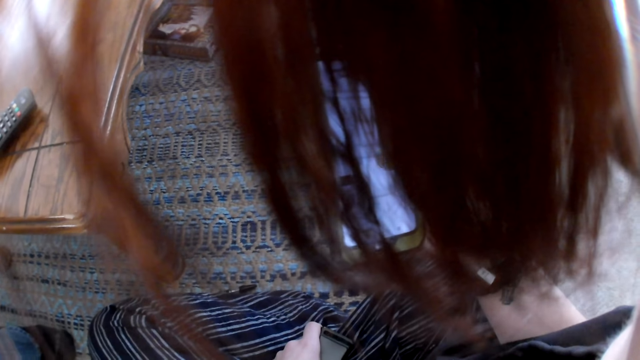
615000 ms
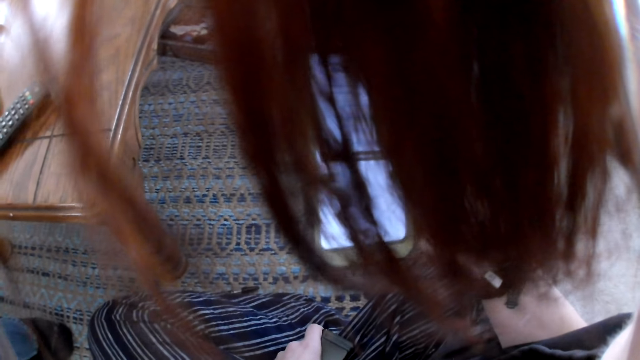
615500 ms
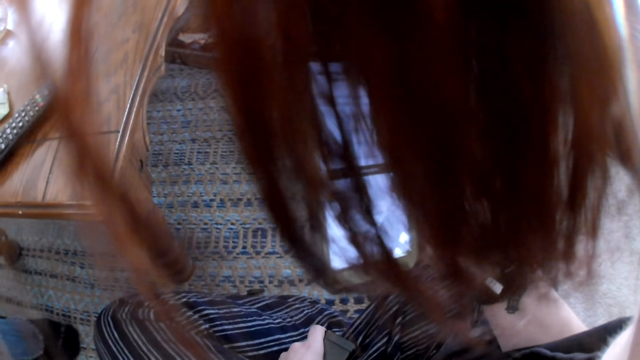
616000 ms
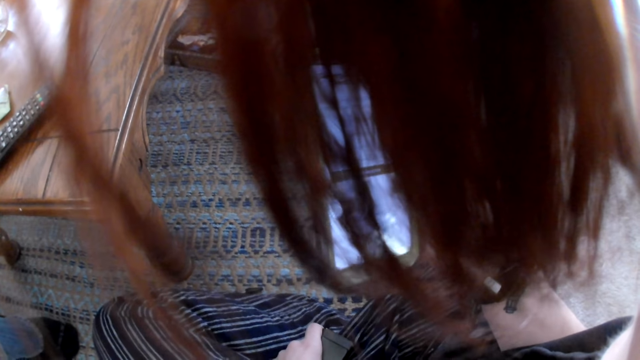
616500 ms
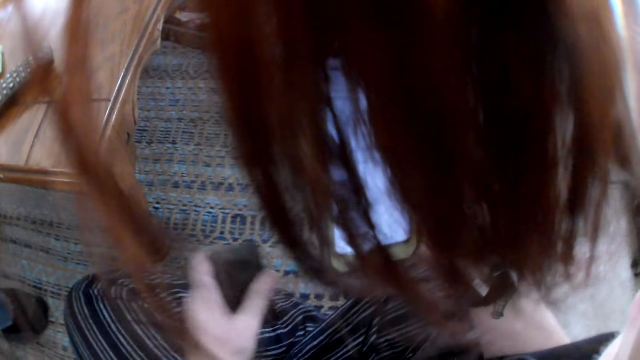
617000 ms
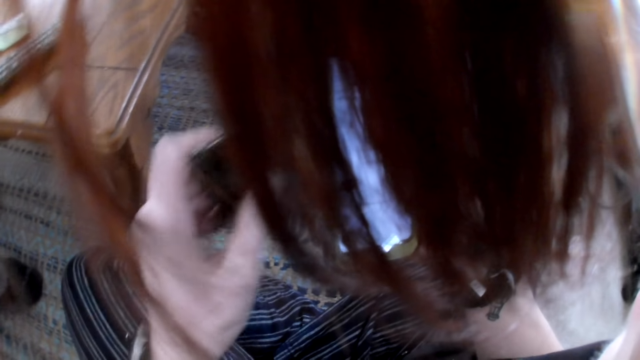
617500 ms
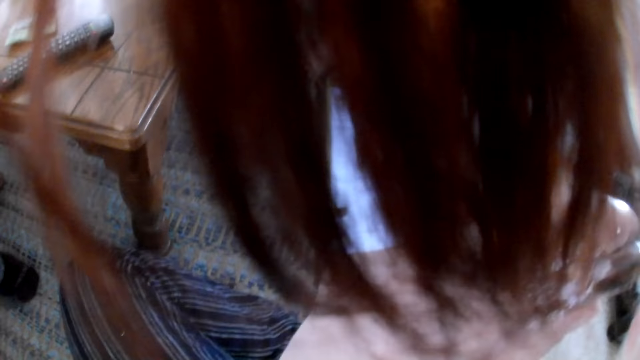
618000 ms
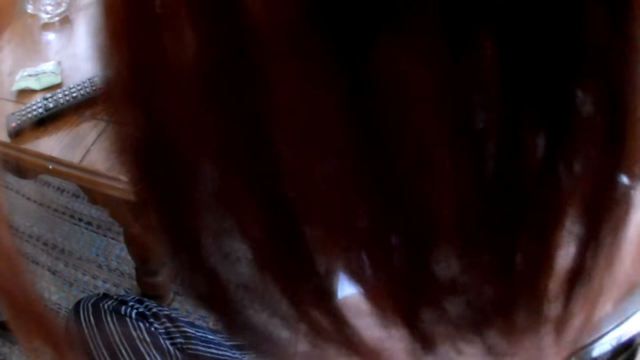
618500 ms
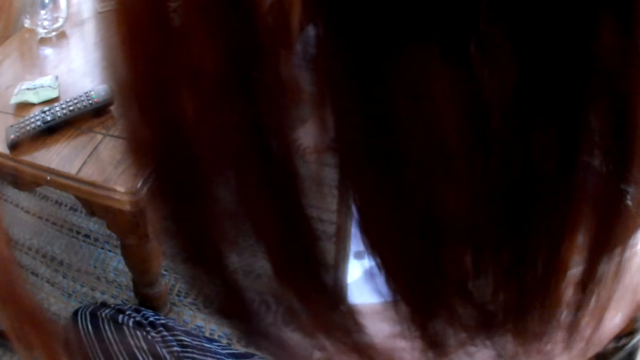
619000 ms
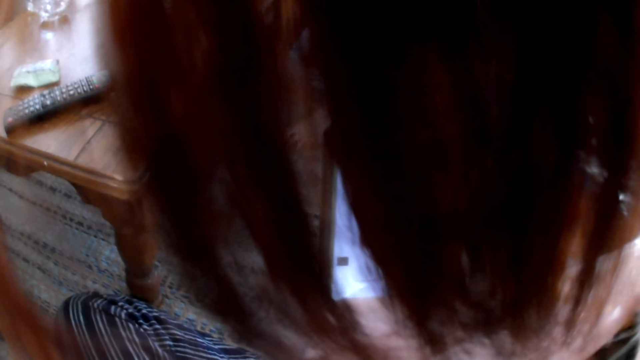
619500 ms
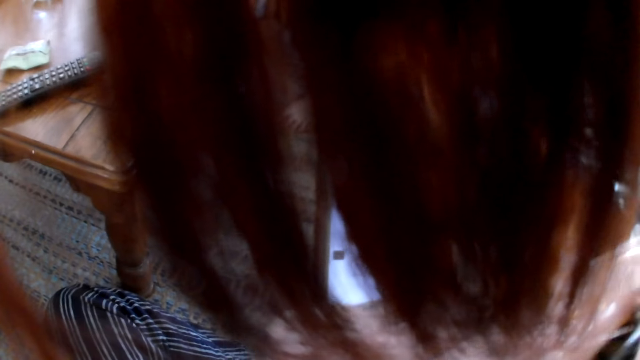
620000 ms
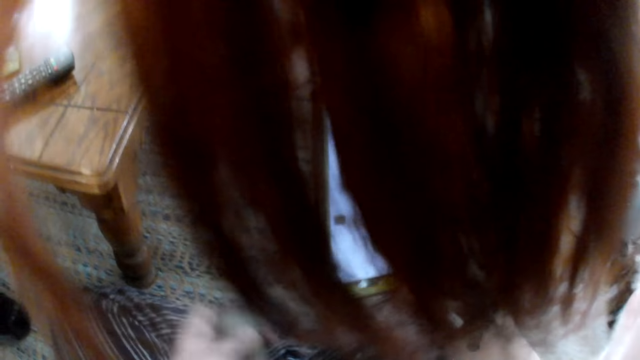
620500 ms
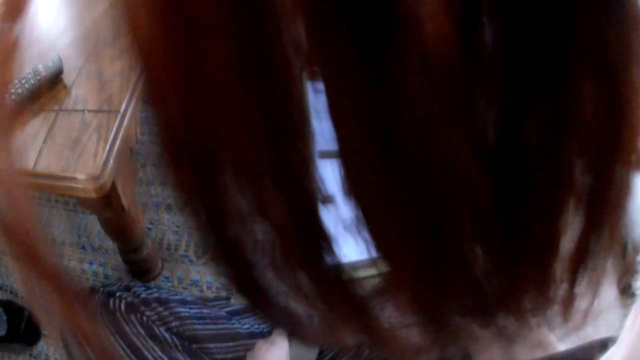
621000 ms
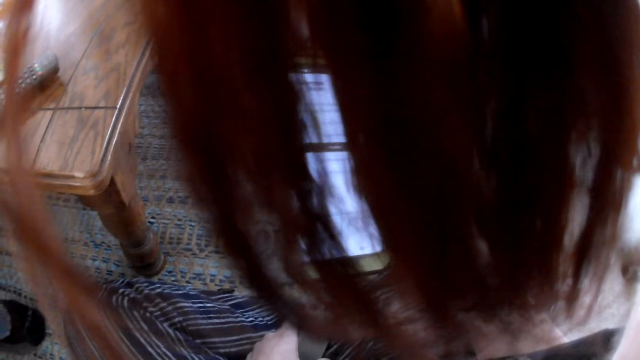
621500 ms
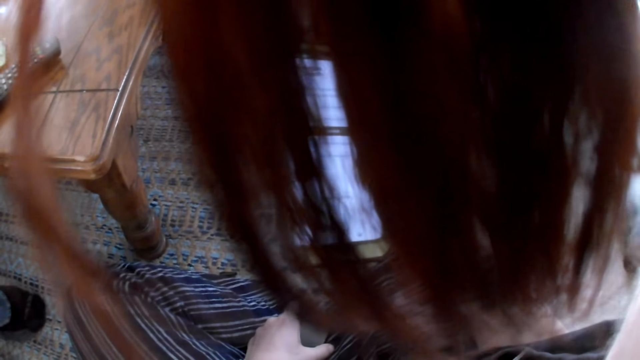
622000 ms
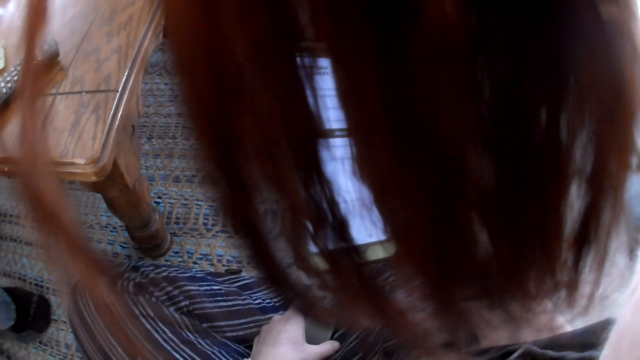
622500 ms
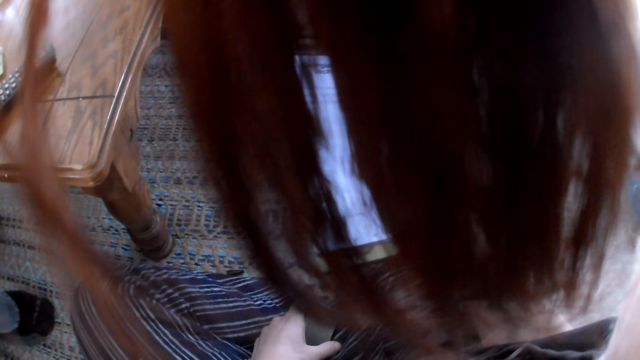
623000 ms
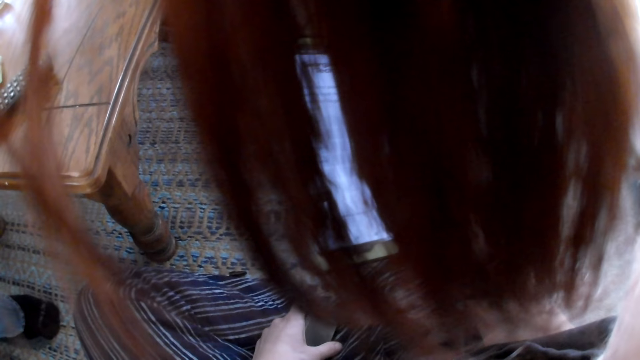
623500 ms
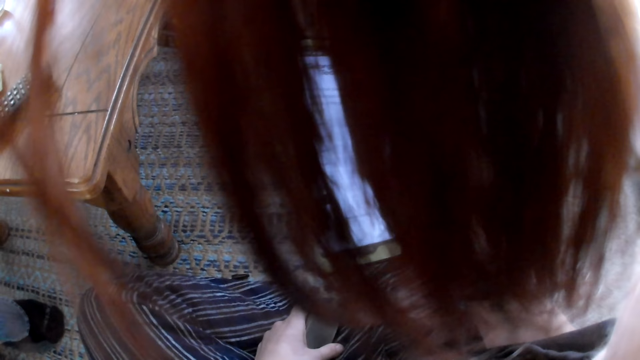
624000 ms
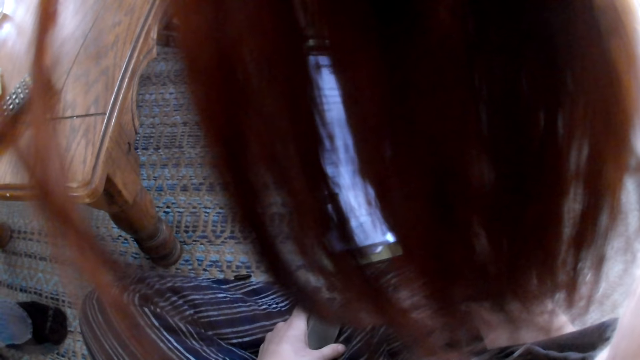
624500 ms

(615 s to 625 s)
The camera wearer eats the bar of chocolate in her left hand. She operates something. She operates a phone.

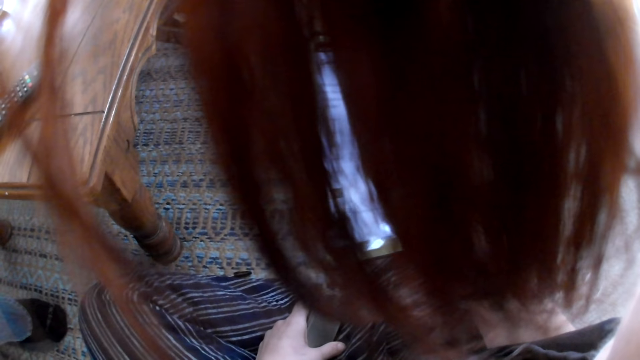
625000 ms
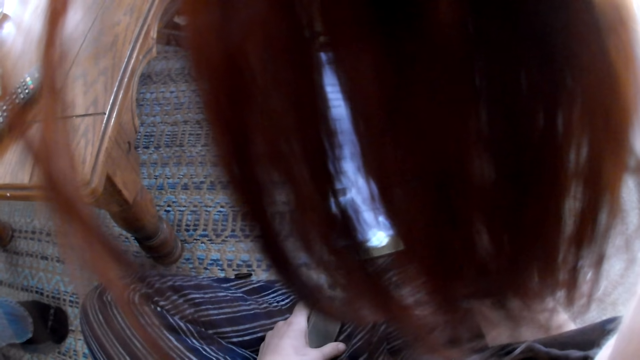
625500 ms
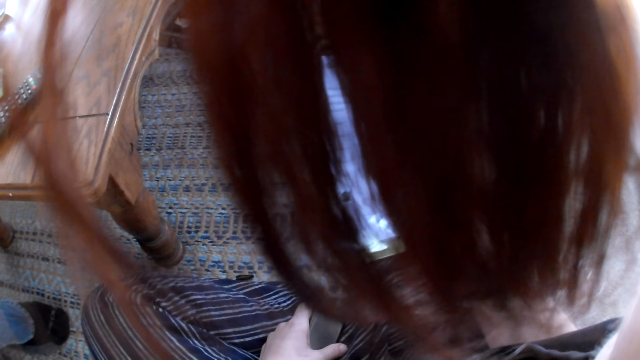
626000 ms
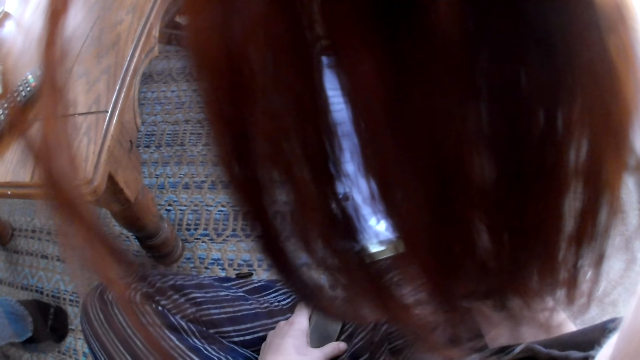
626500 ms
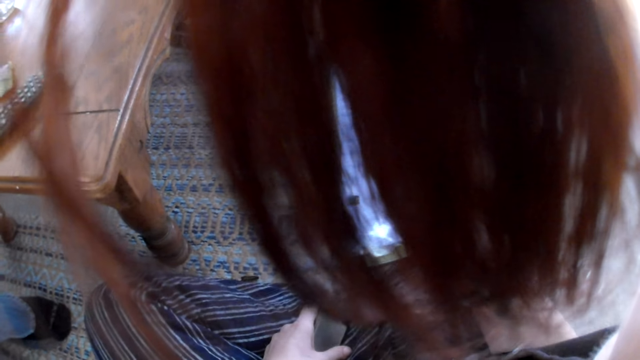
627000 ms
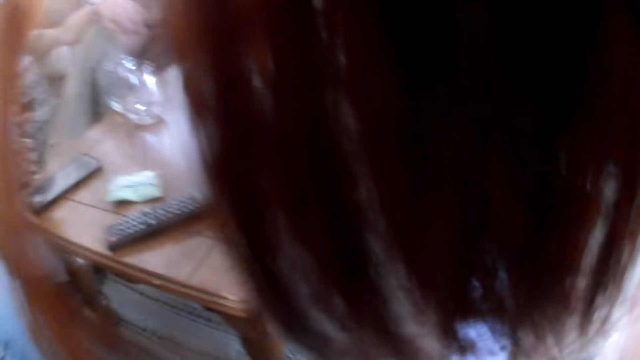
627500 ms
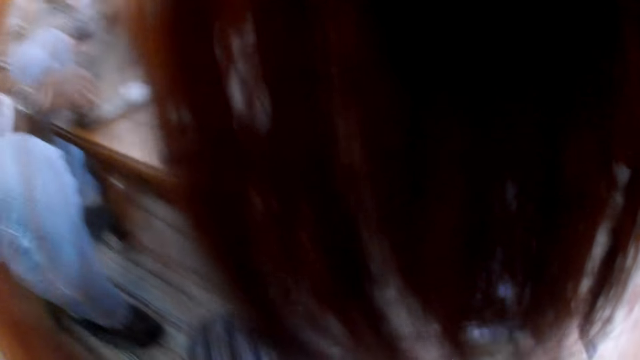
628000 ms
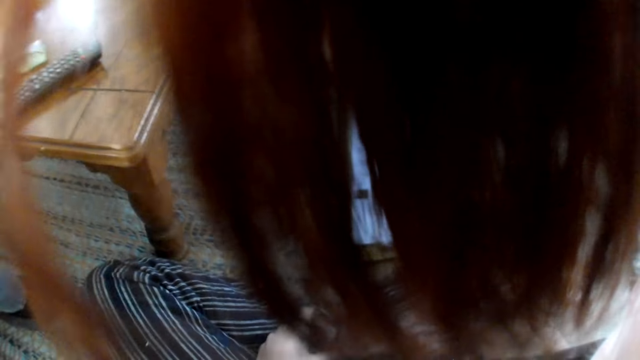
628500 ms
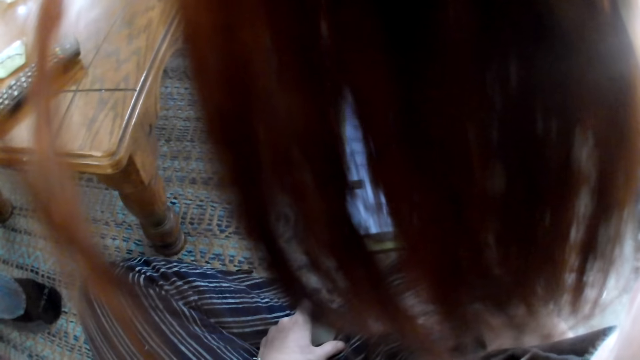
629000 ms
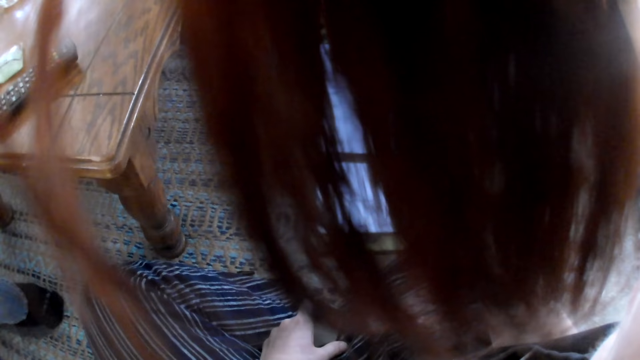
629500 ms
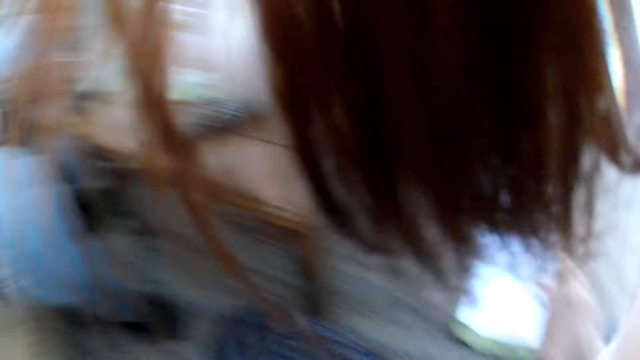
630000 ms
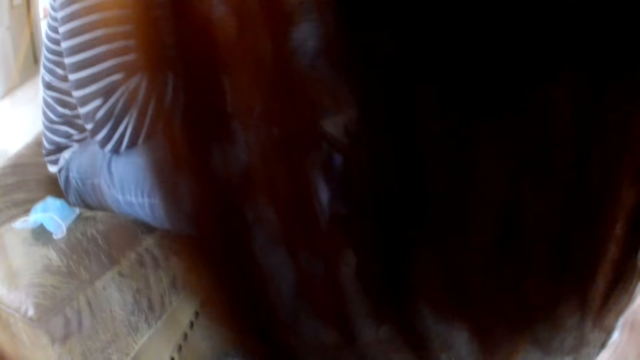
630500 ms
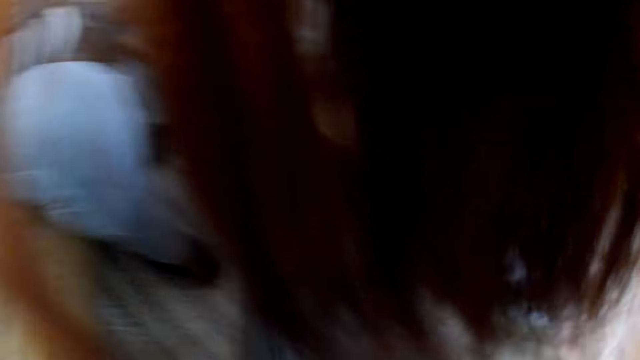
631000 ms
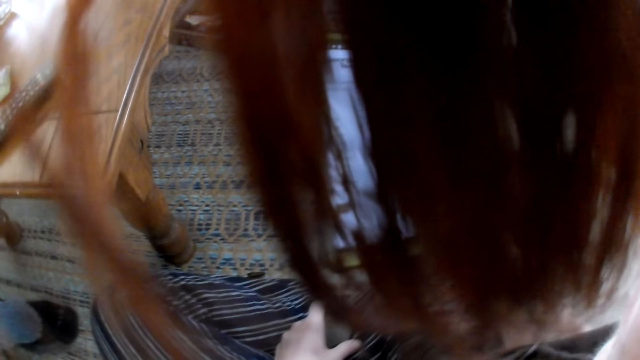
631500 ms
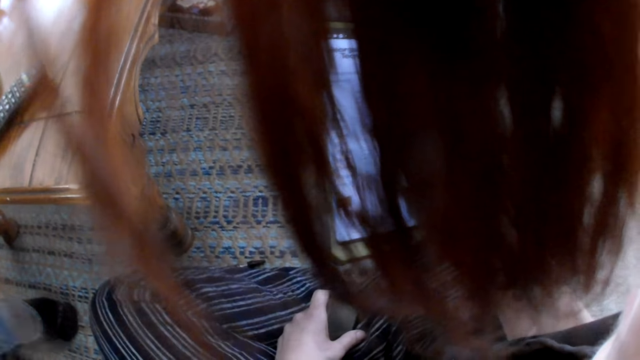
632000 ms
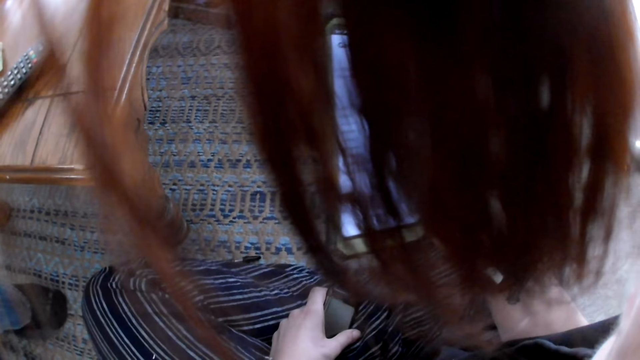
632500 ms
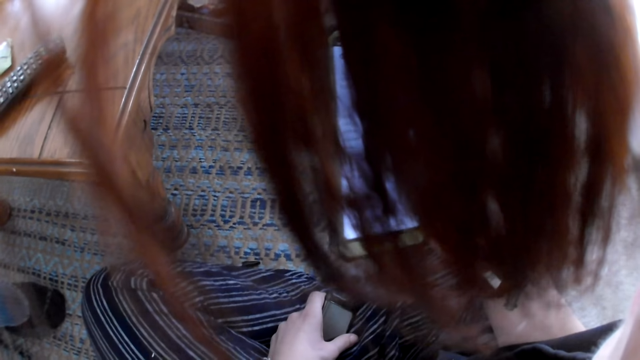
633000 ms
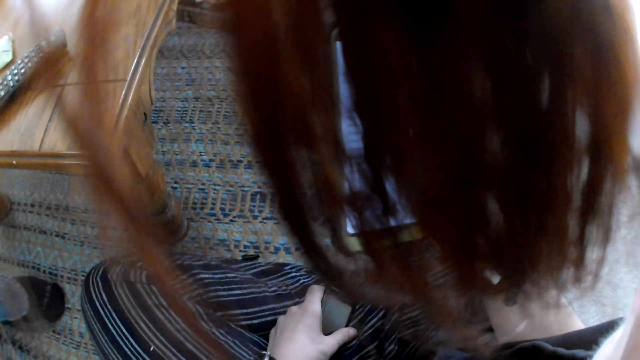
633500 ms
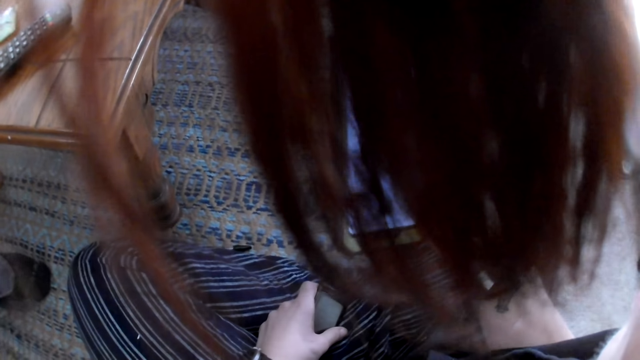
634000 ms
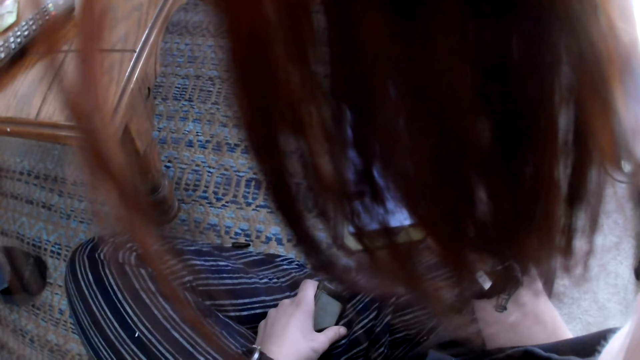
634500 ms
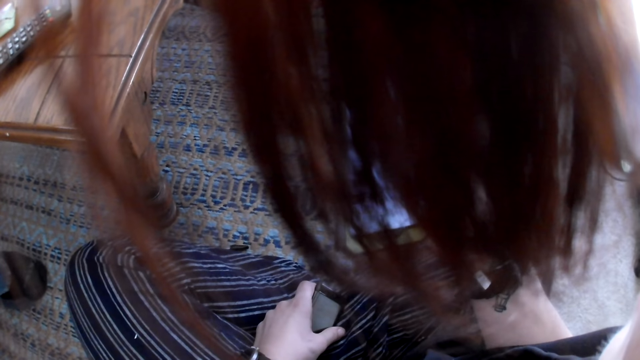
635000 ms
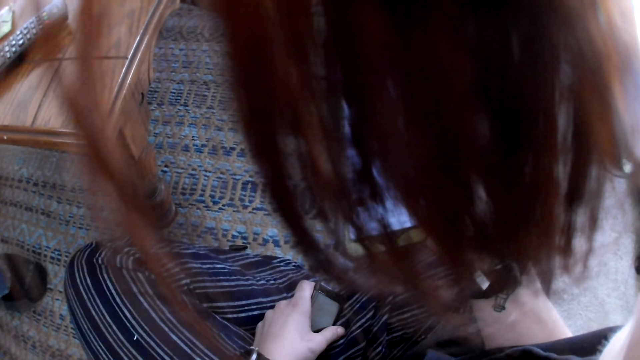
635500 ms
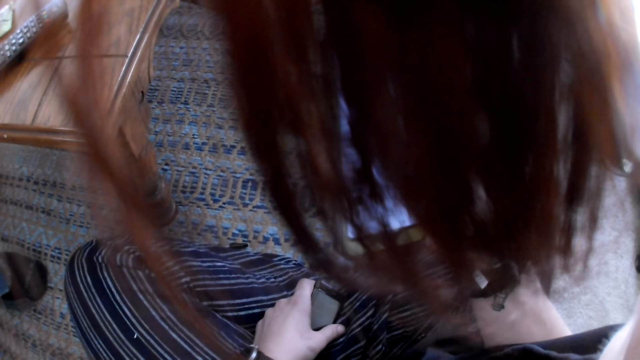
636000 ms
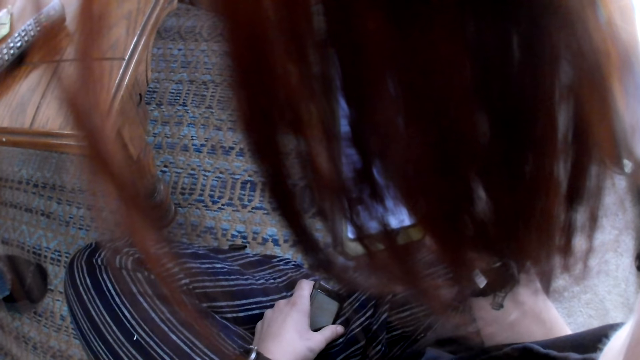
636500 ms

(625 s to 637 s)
A man operates a phone with his right hand. Another man operates the phone on a table with his right hand. The camera wearer looks around.
